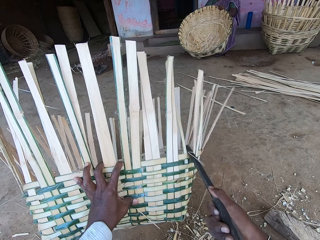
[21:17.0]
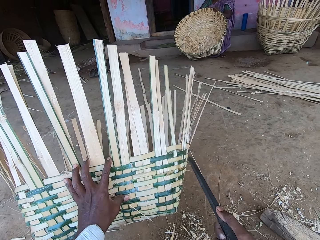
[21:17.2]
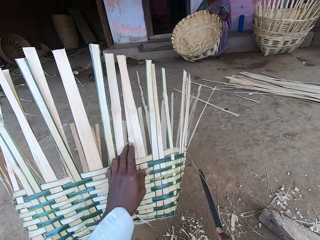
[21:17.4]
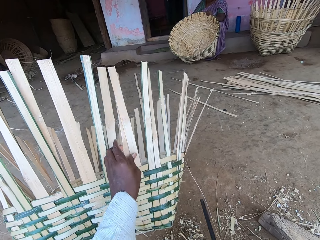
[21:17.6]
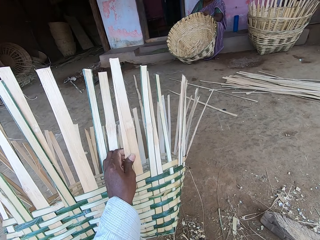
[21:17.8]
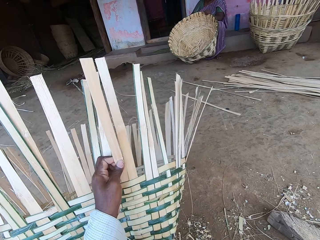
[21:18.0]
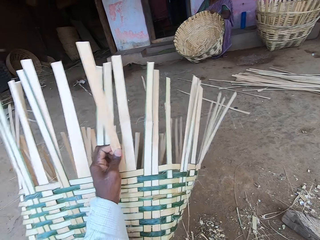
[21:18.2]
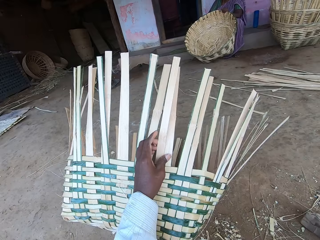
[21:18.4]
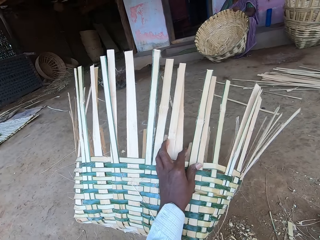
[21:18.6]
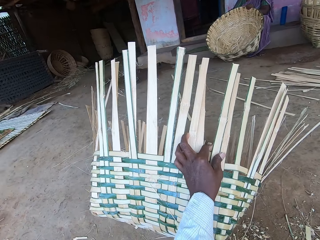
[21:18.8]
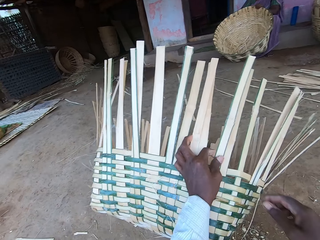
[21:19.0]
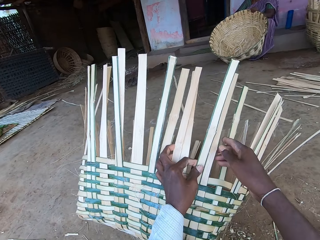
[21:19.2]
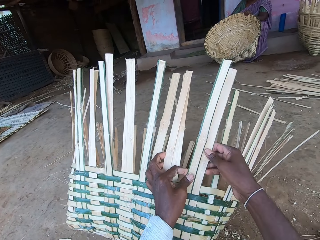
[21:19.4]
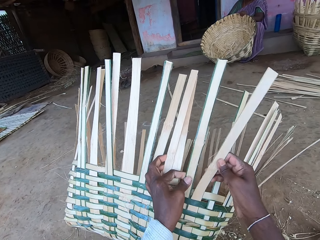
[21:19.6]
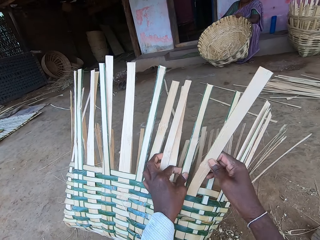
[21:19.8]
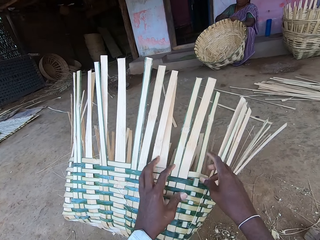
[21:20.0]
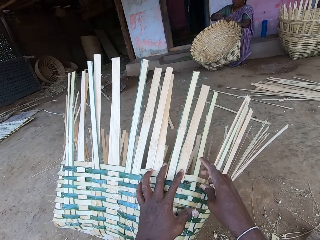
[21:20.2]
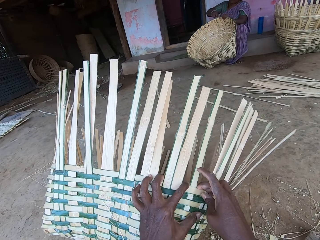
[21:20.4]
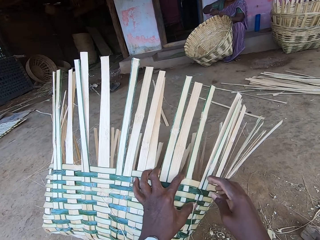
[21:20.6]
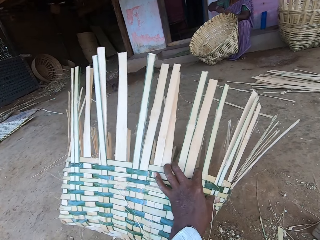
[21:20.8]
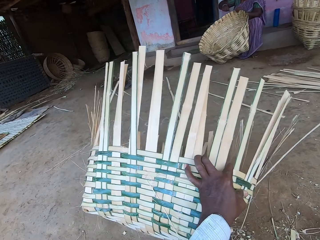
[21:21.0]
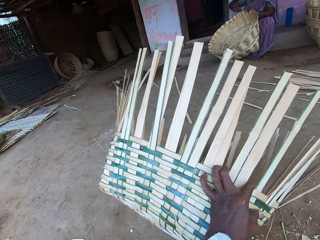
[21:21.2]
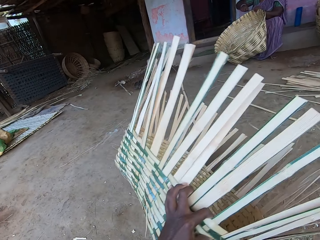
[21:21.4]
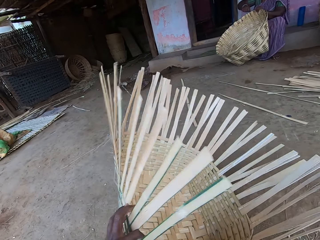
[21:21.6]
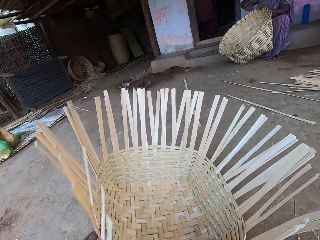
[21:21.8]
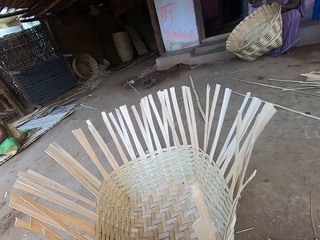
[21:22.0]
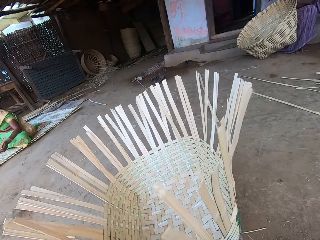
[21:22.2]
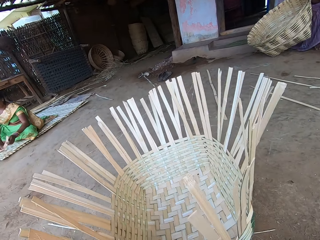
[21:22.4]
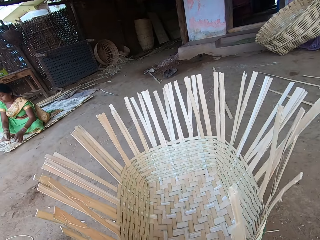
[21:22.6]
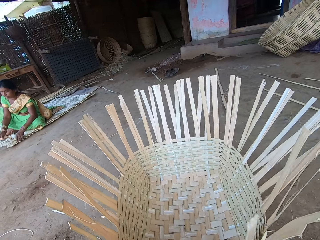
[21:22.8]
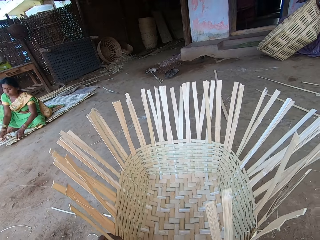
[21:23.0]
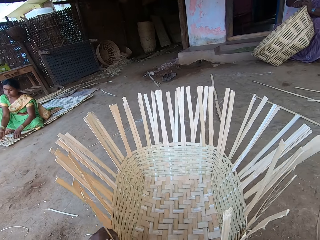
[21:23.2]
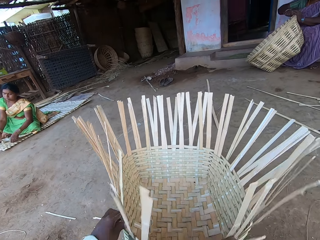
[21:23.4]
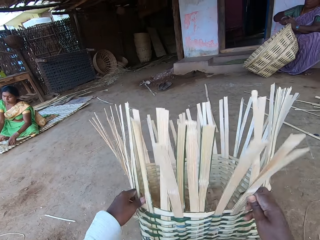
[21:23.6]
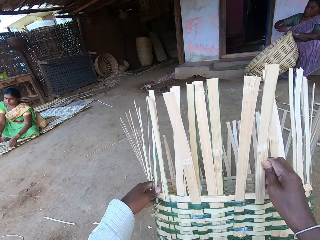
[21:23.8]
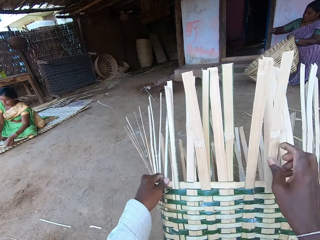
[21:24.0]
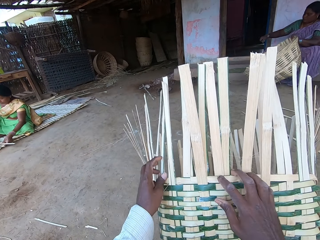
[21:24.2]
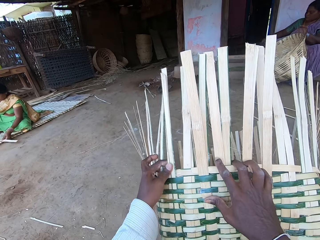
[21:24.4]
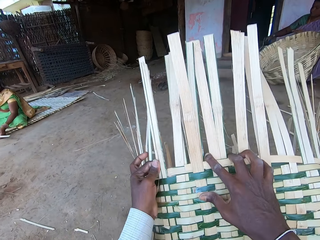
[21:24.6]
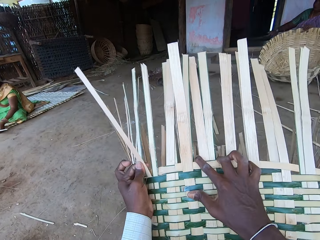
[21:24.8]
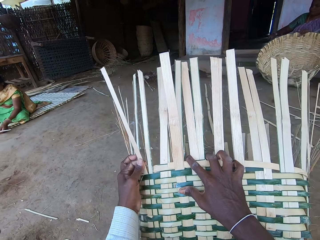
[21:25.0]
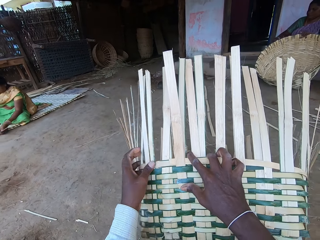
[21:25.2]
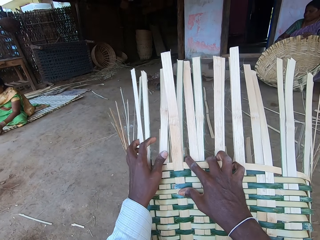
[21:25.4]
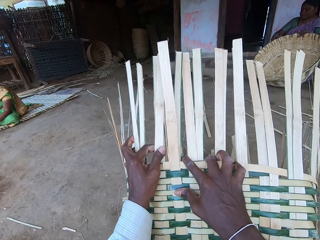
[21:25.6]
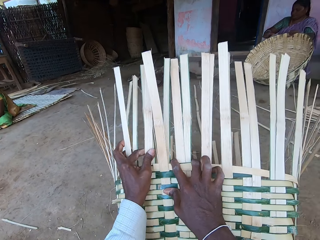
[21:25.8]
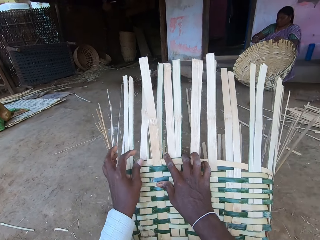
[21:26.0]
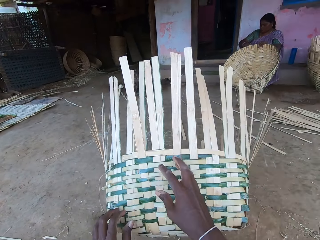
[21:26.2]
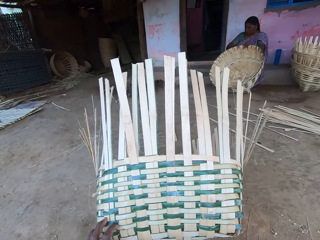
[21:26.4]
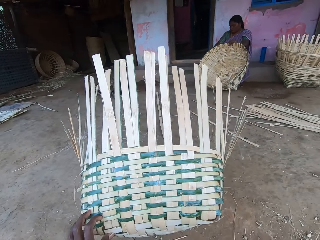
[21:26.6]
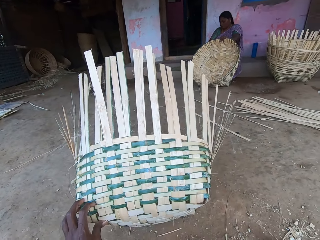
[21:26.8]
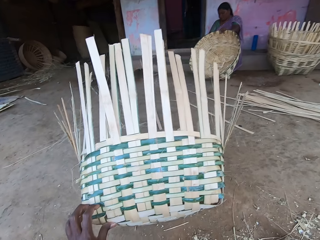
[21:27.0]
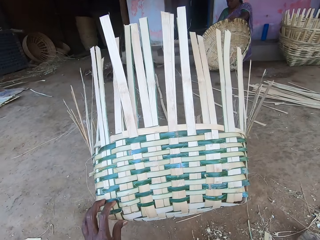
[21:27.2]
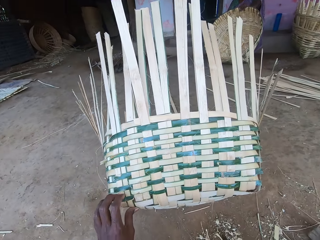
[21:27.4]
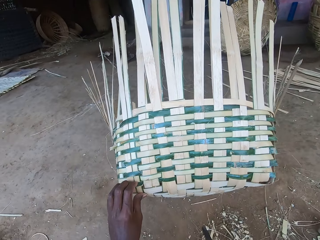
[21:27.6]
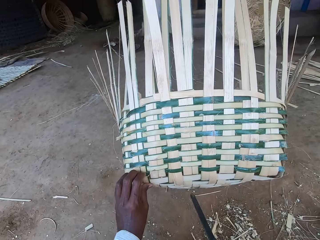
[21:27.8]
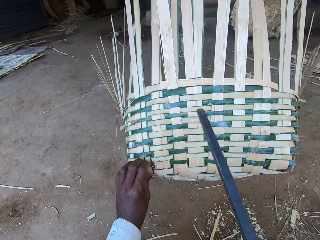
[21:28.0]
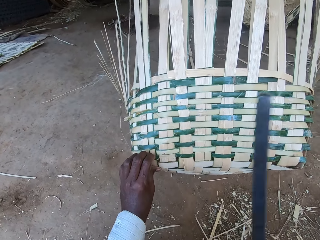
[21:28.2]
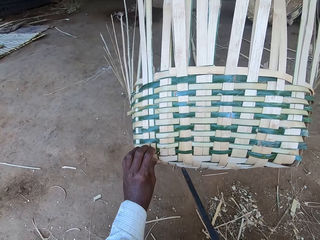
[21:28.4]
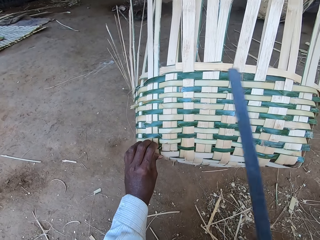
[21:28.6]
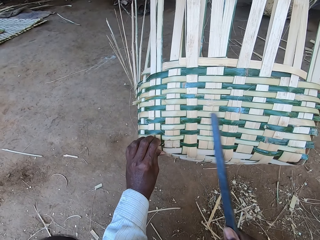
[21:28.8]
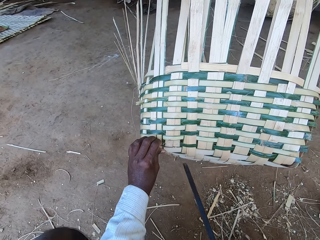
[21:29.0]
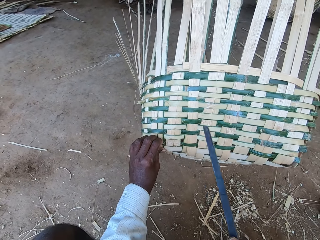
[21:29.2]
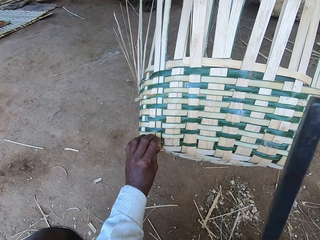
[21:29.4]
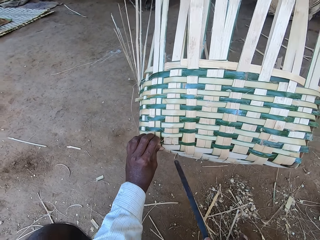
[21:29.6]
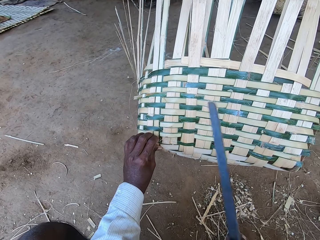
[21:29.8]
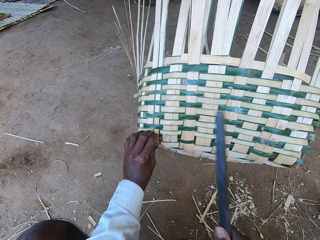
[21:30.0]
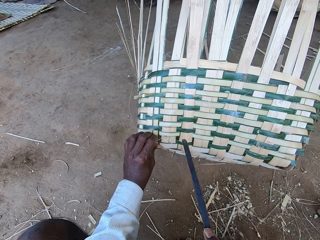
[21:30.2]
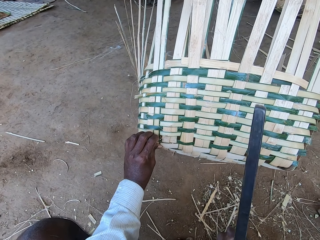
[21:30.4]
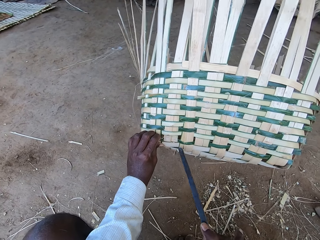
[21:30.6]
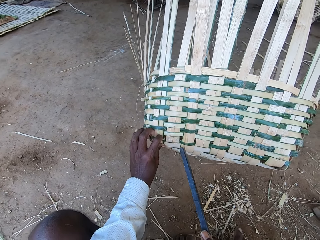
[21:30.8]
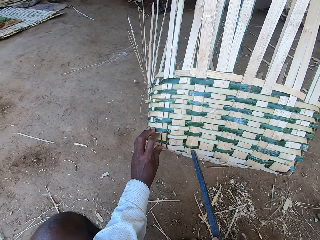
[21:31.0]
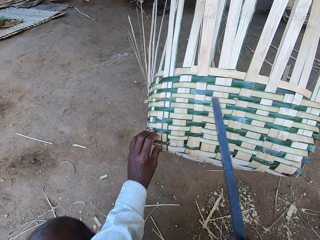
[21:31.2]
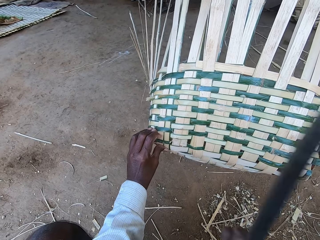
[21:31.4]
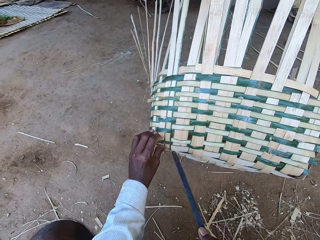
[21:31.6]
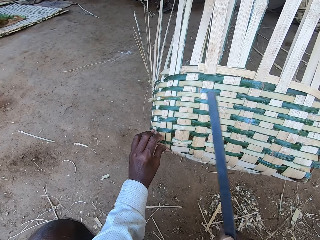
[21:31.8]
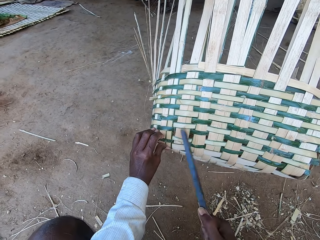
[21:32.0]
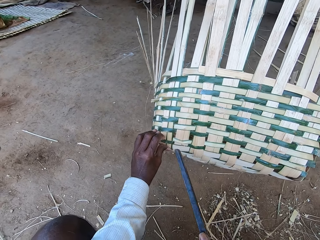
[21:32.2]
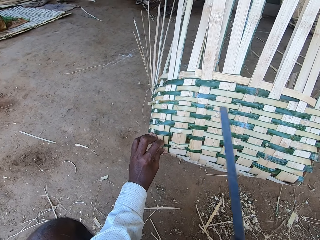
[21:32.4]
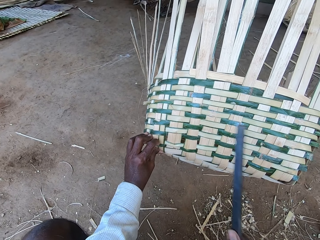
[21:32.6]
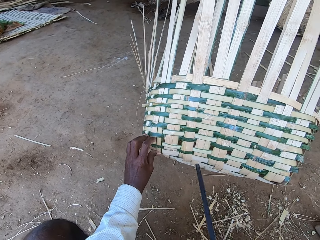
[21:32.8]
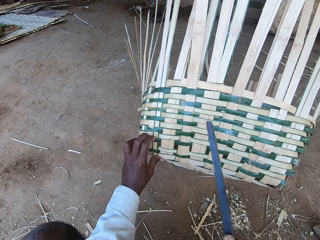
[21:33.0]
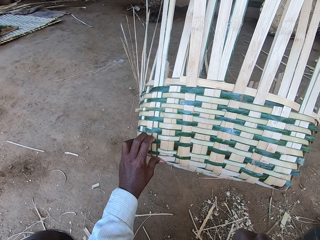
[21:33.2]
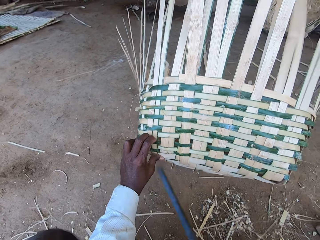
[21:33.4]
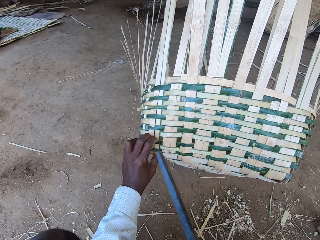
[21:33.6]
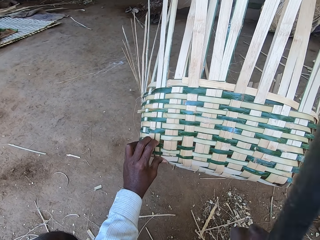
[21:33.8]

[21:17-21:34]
The camera wearer holds the basket with his left hand. He moves the basket with his left hand. He turns the basket. He lifts the basket with his hands. He picks the kukri from the ground with his right hand. He hits the basket with the kukri in his right hand.

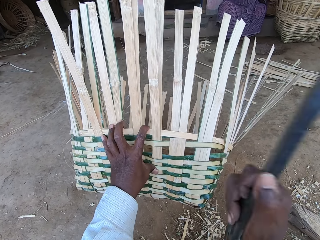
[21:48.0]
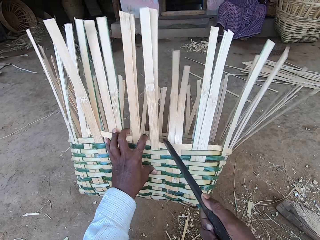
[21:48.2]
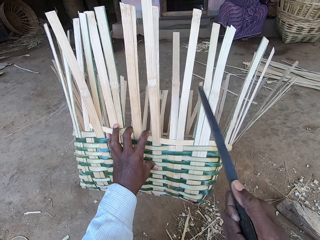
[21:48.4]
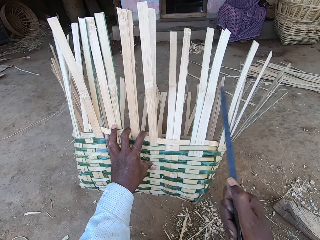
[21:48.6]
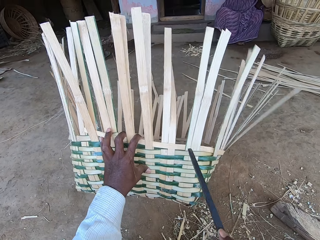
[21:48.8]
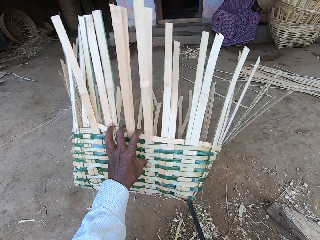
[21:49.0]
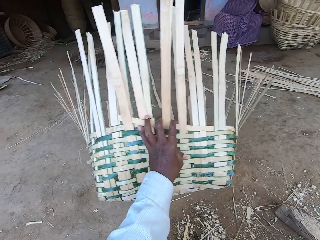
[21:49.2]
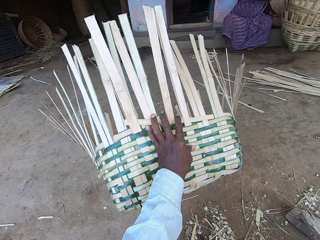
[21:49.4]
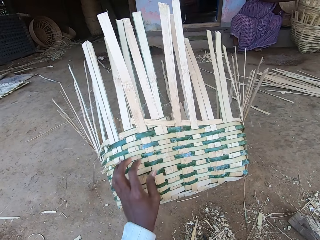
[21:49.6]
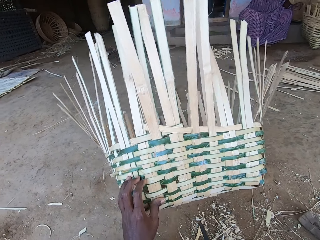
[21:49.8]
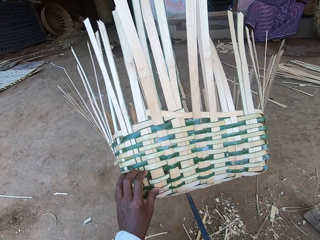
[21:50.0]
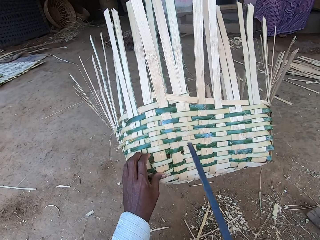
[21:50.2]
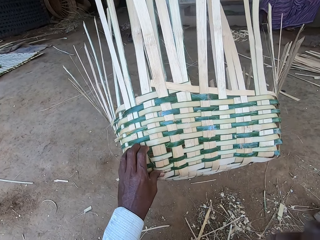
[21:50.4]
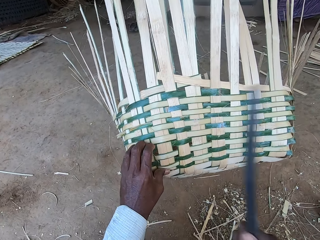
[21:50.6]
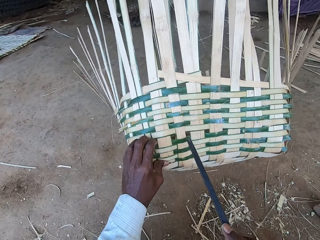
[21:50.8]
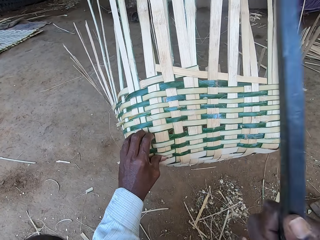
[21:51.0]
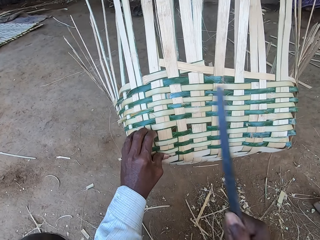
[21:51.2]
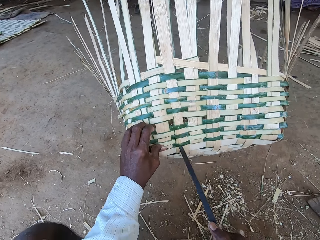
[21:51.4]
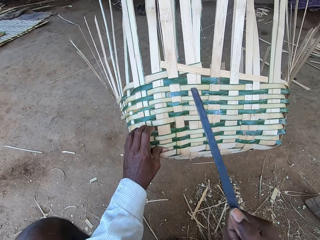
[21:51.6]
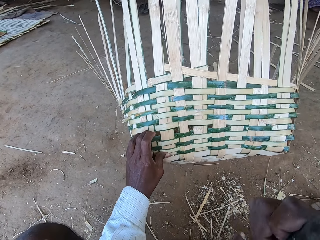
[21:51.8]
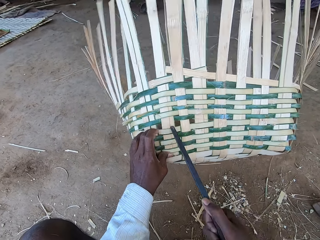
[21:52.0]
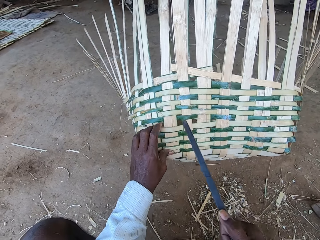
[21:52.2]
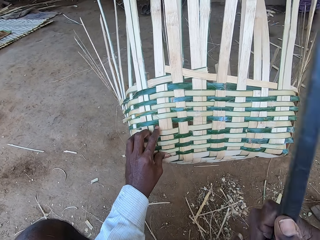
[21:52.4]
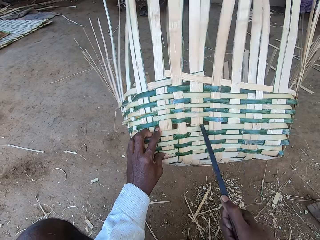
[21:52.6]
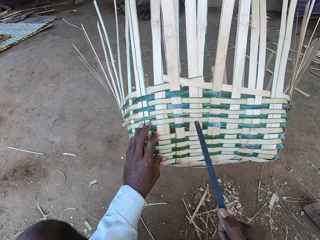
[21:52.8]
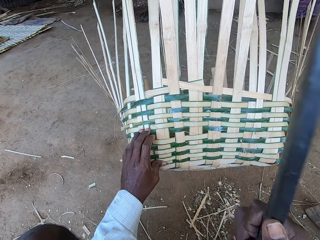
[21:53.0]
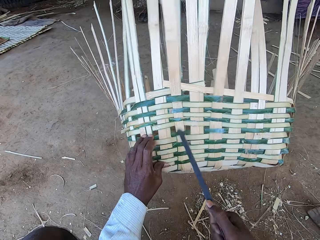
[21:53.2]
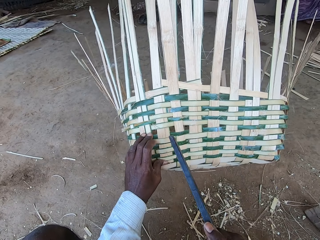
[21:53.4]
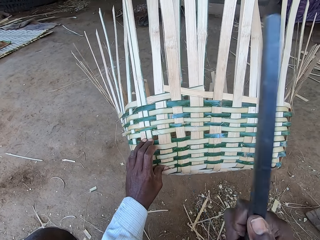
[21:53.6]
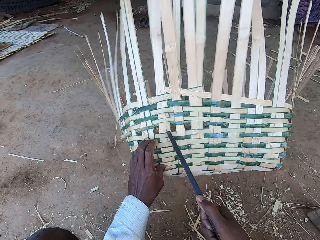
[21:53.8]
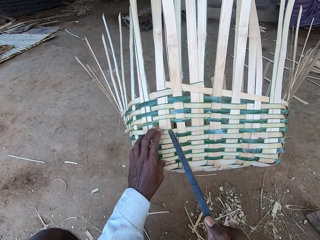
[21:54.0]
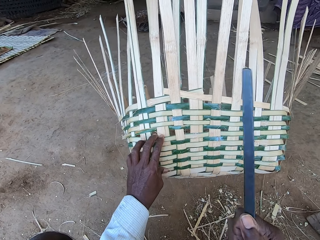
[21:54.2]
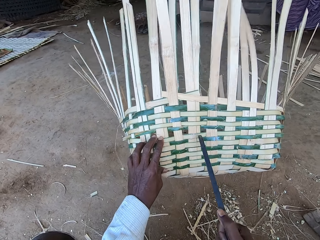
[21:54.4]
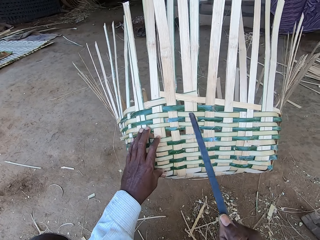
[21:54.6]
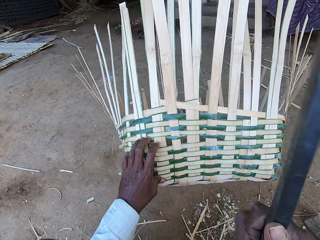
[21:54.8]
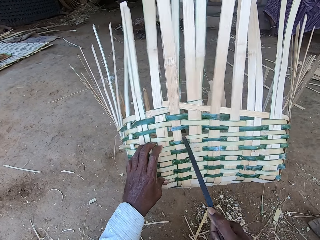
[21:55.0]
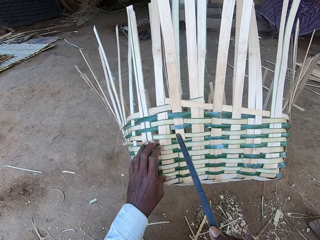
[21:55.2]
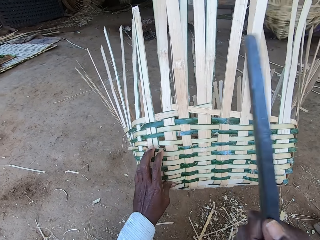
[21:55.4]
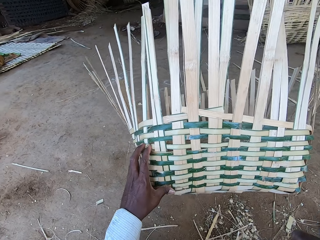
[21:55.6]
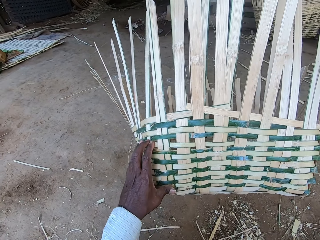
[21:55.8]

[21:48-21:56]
The camera wearer moves the basket with his left hand. He places his left hand on the basket. He hits the basket with the kukri in his right hand. A man interacts with a woman.
